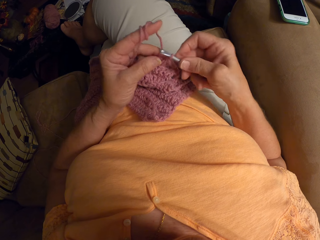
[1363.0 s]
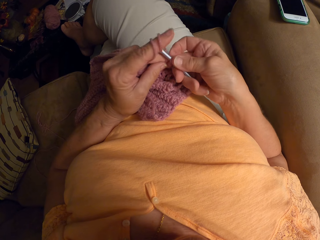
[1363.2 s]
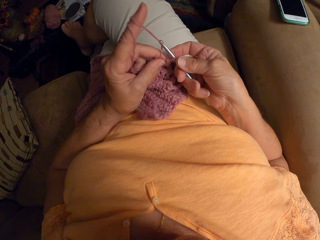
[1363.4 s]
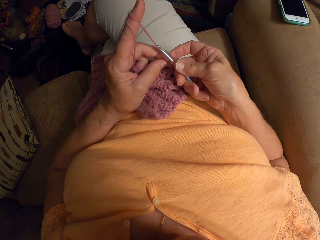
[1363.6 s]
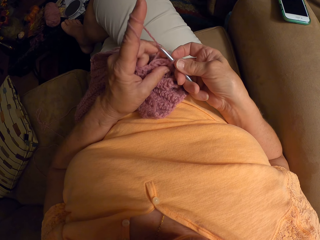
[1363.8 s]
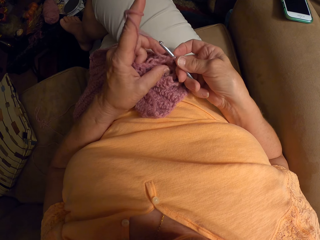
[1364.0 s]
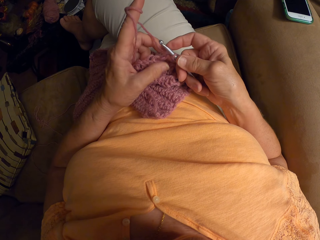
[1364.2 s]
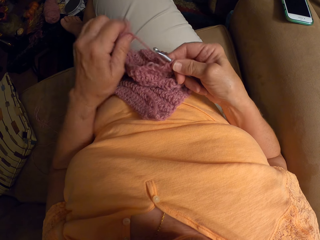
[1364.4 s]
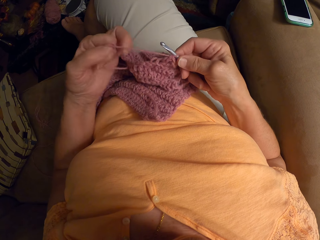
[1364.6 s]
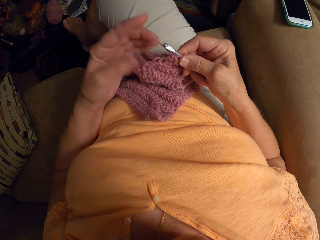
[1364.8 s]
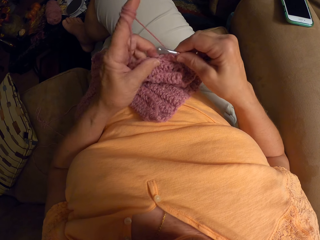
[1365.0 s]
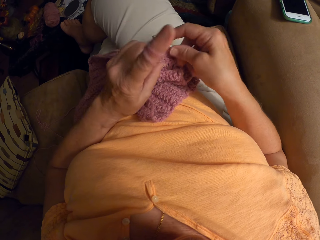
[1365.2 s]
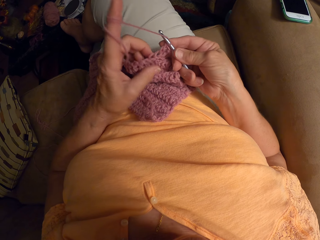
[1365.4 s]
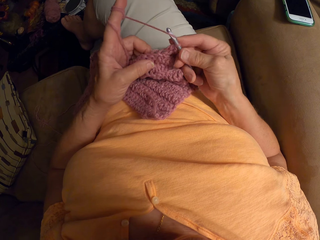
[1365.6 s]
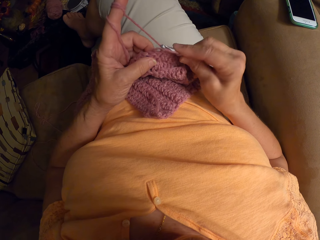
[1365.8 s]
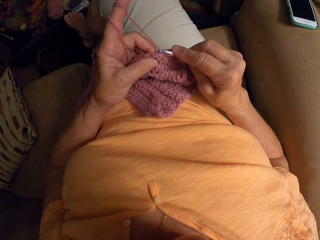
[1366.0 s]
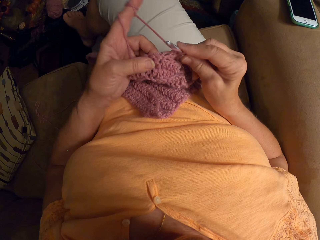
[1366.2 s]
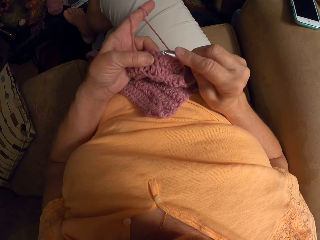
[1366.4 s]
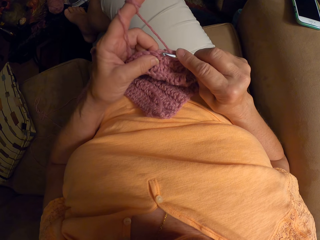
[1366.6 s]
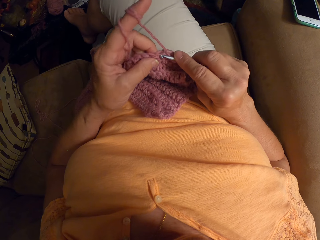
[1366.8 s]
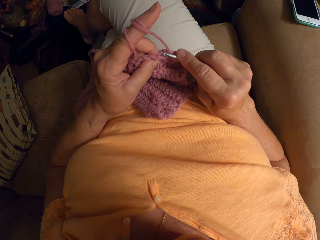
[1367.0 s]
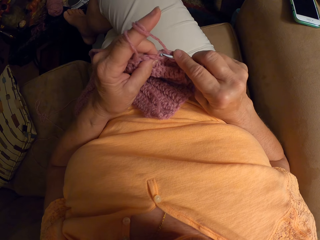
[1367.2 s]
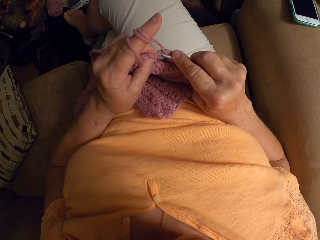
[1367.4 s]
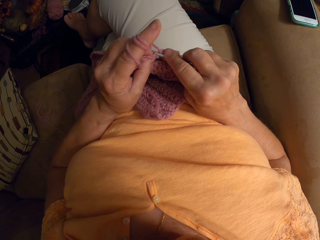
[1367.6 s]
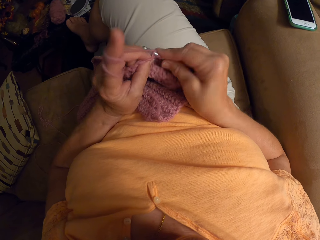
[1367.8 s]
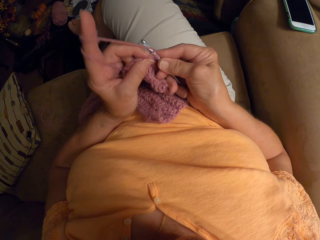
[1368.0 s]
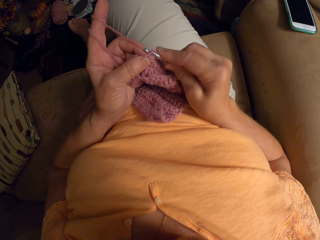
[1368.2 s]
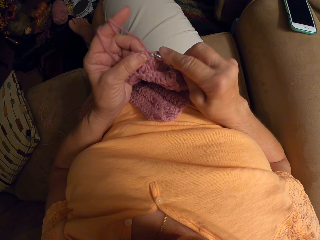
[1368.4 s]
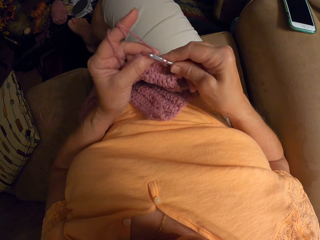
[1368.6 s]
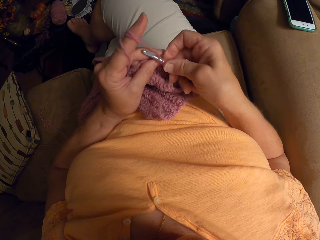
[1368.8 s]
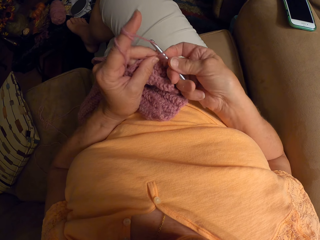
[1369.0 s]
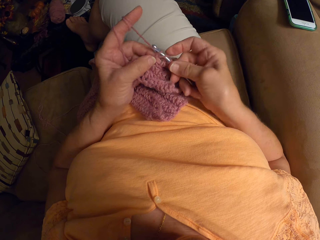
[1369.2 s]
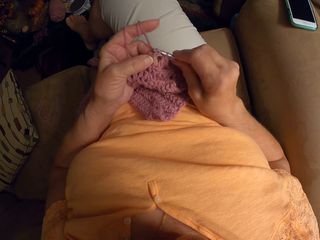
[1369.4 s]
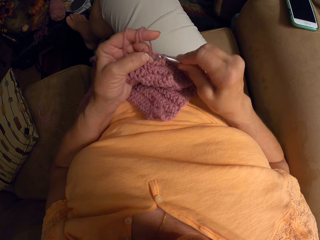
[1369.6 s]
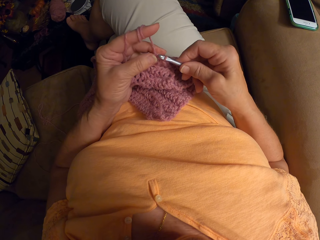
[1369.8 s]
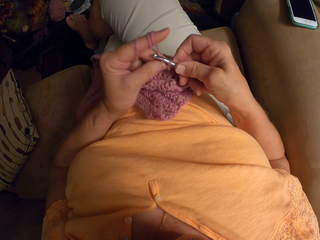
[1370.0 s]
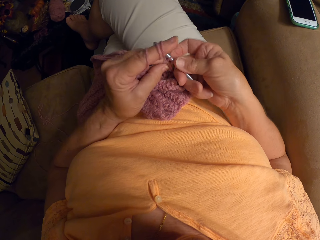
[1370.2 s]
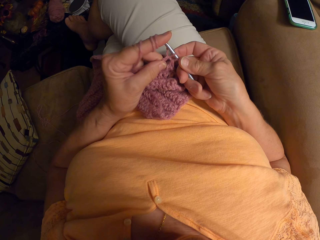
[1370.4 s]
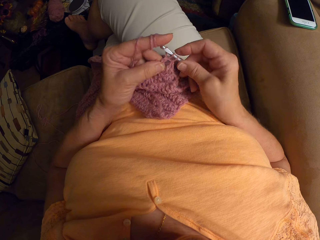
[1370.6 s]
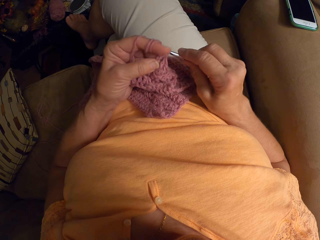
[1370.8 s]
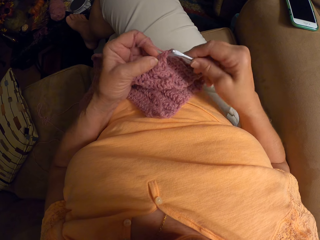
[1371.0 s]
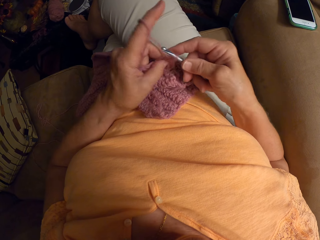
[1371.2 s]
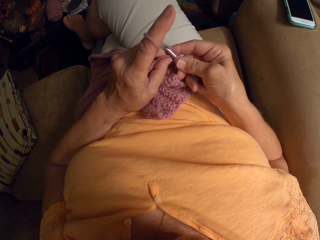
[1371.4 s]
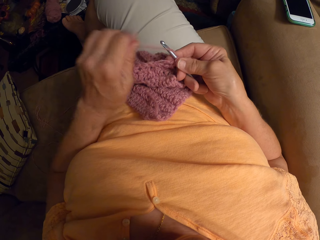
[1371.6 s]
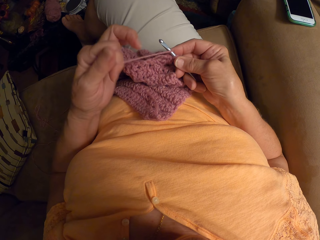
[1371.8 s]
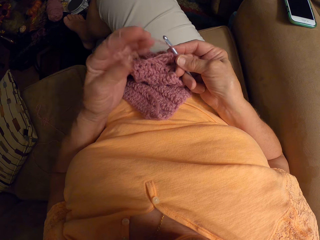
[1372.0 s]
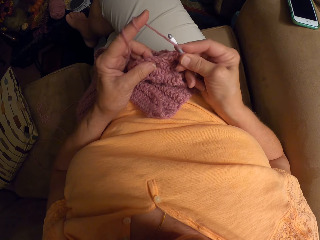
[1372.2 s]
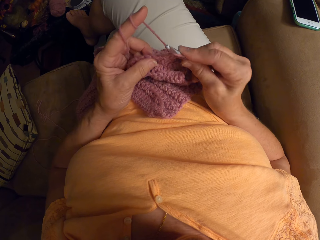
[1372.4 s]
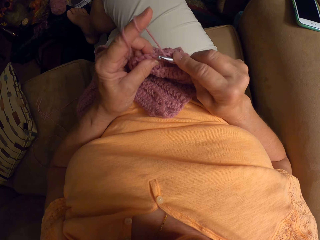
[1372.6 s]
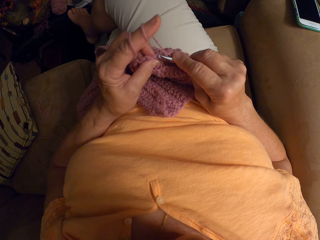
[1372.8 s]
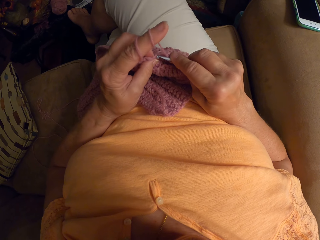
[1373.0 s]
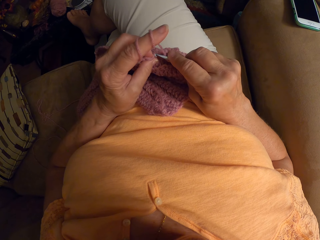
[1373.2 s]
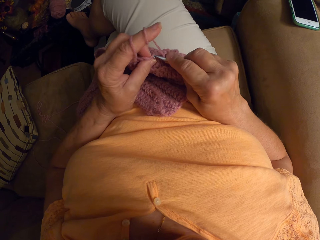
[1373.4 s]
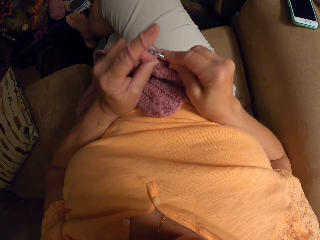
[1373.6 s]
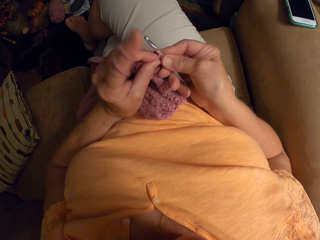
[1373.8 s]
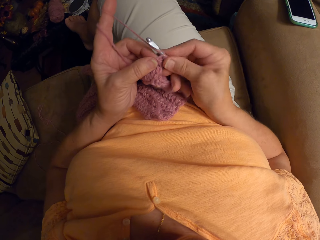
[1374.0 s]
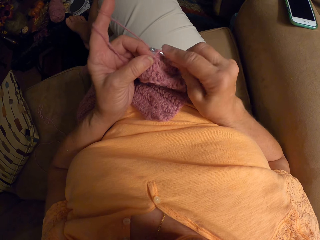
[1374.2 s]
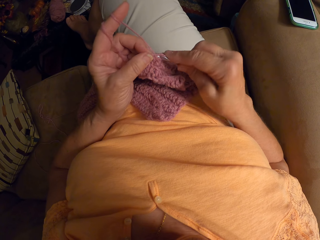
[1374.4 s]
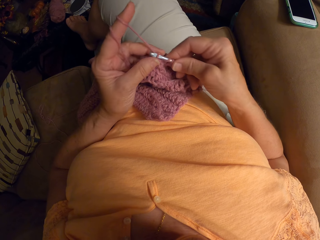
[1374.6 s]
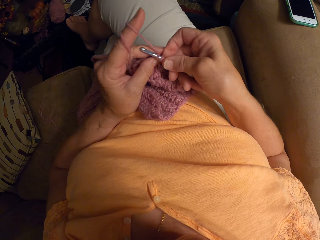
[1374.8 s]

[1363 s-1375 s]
The camera wearer crochets with the yarn. She makes a stitch with a darning needle. She removes the yarn from her left hand, curls the yarn round the crochet pin and twirls the yarn around her left hand. She crochets with the yarn.

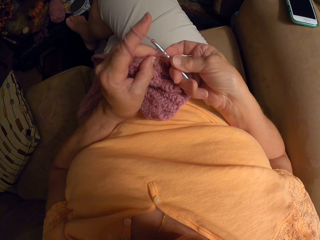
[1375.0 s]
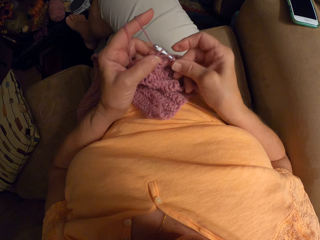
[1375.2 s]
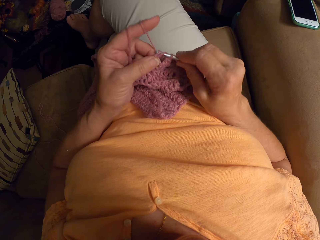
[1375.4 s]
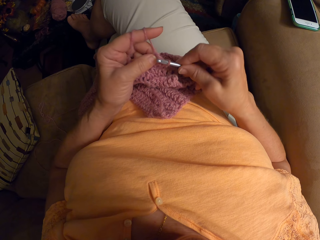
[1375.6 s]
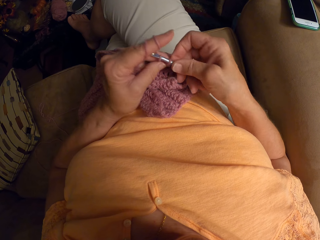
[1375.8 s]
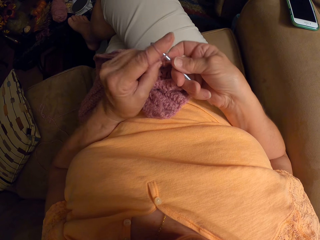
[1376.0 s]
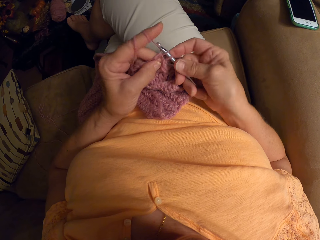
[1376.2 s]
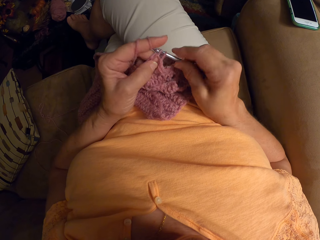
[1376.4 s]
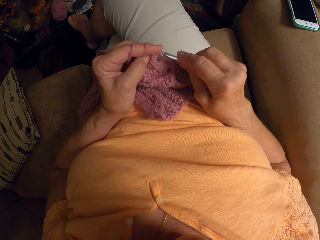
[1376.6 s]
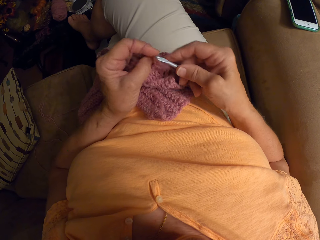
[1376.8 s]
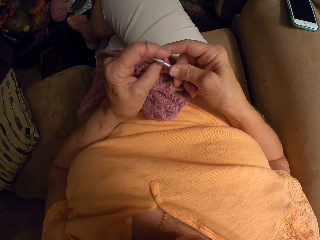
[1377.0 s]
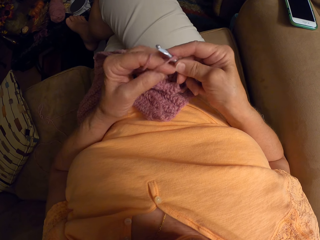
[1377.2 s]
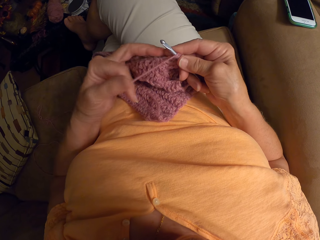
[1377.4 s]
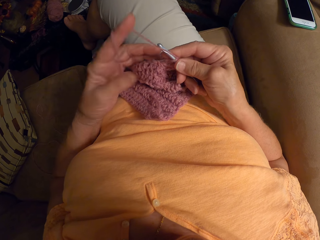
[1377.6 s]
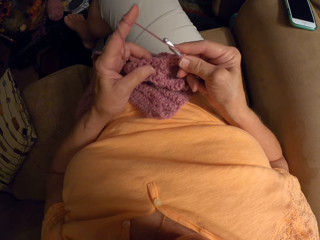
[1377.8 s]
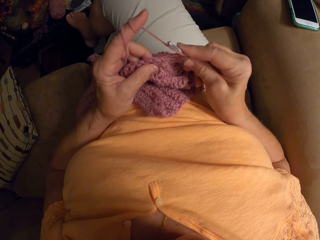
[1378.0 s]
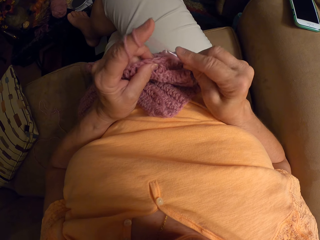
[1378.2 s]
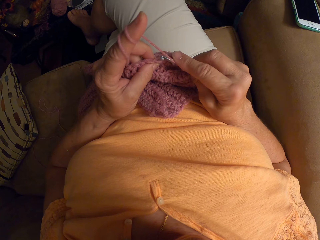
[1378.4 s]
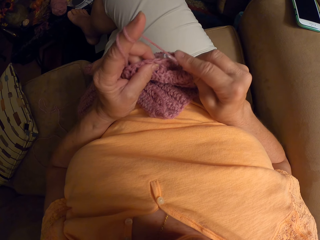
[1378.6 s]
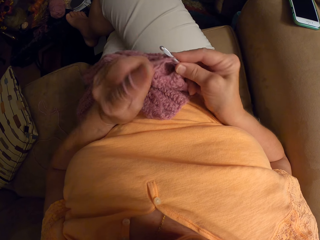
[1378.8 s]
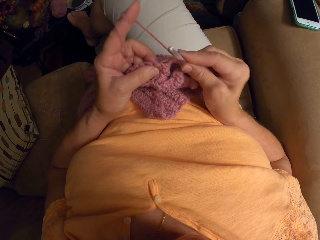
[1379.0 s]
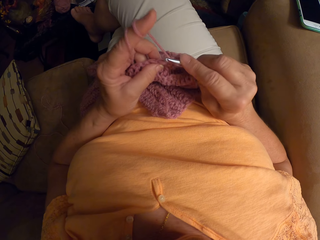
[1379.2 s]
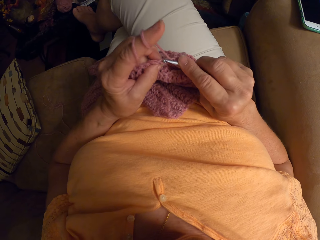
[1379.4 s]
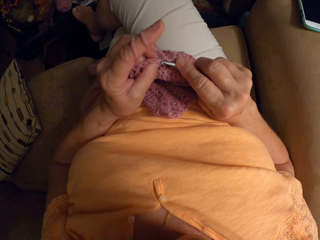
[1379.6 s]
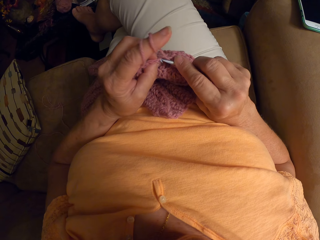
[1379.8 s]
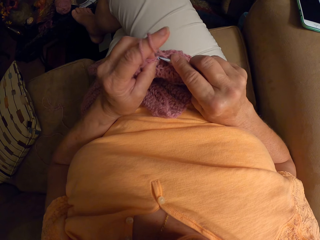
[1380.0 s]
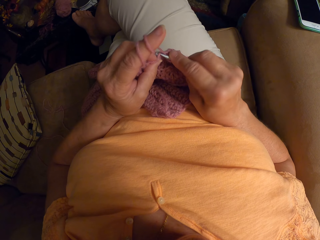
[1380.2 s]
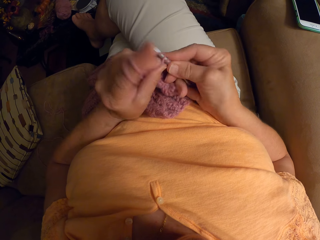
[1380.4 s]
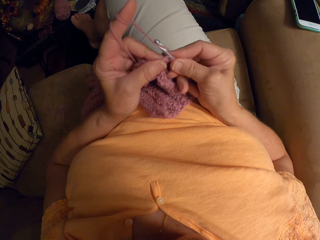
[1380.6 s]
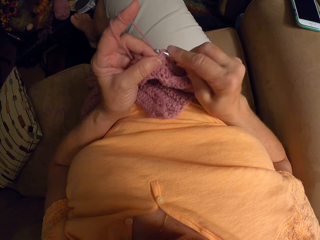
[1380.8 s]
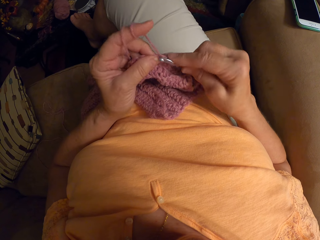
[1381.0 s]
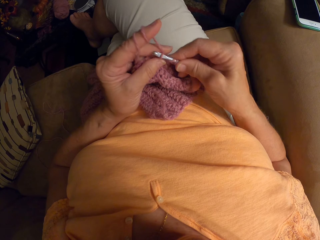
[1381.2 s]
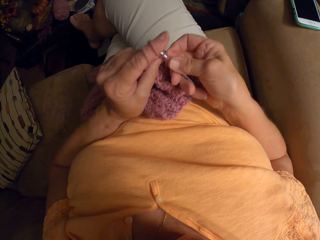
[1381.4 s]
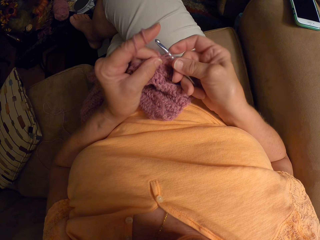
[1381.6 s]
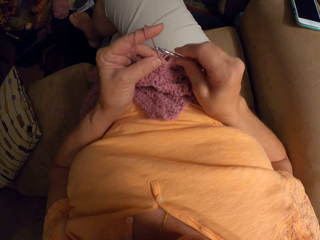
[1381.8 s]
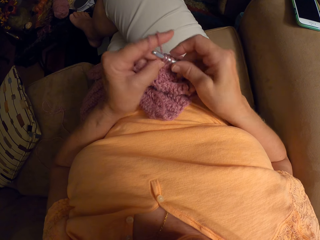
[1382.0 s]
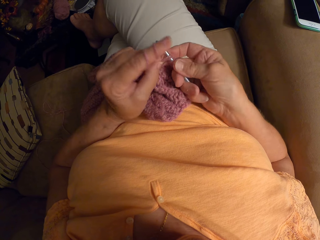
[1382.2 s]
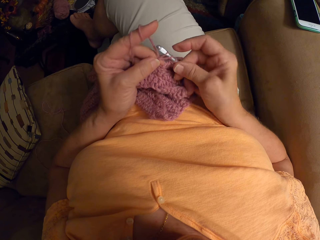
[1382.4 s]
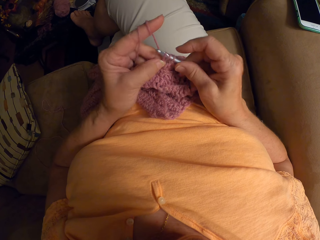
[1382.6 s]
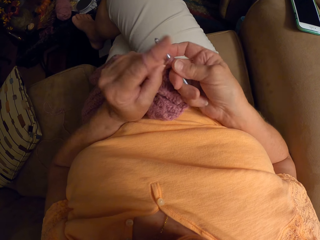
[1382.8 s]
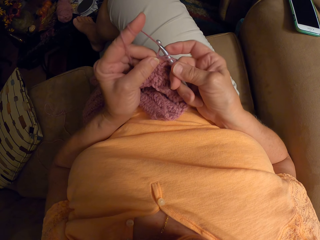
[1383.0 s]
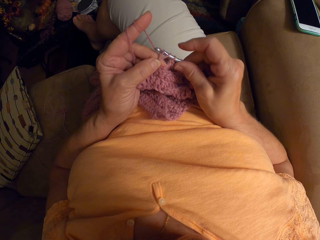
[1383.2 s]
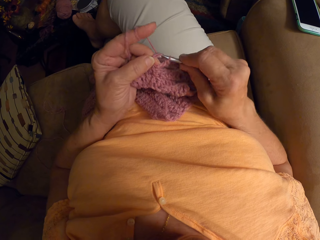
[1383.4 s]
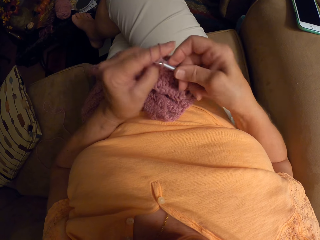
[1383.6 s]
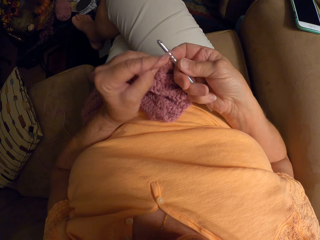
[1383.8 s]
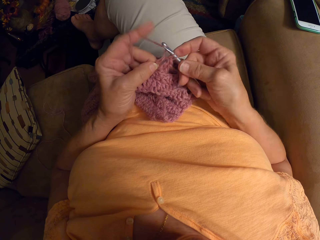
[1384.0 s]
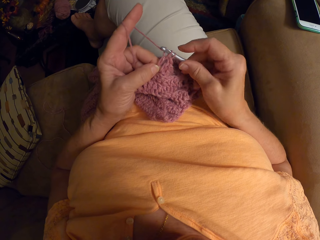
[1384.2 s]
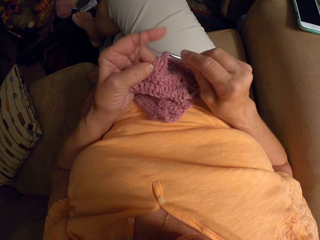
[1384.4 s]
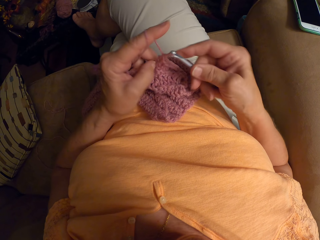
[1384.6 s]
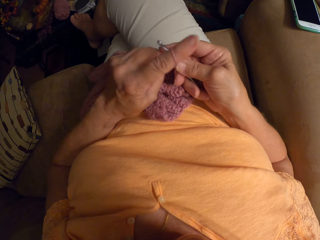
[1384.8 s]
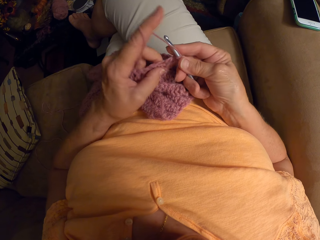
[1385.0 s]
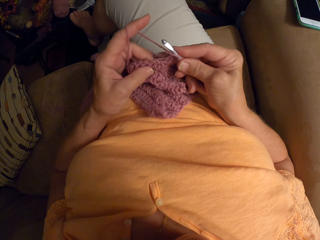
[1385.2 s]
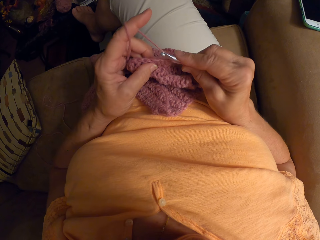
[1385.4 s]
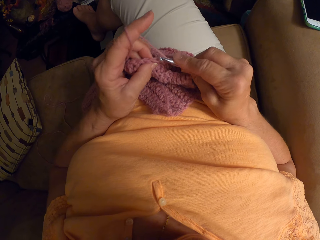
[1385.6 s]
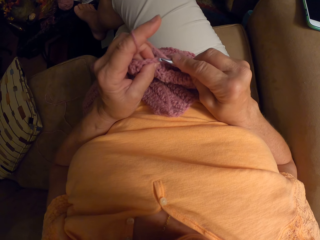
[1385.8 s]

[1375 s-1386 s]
The camera wearer makes a stitch with a darning needle. She pulls the yarn around her left hand. She rolls the yarn on her finger. She crochets with the yarn. She makes a stitch with the darning needle.
